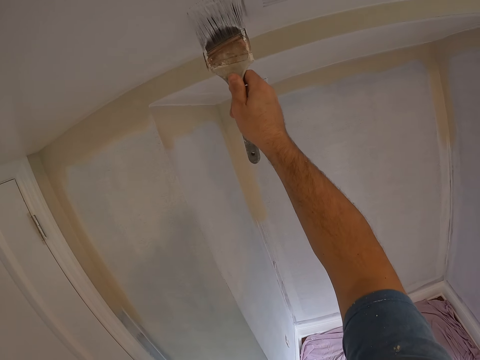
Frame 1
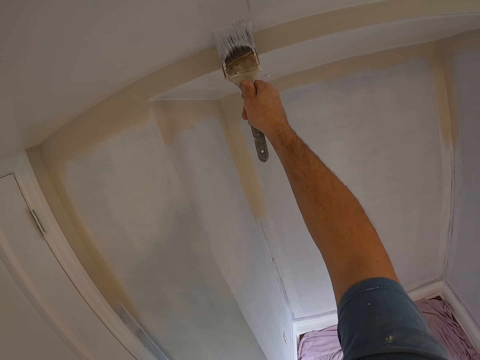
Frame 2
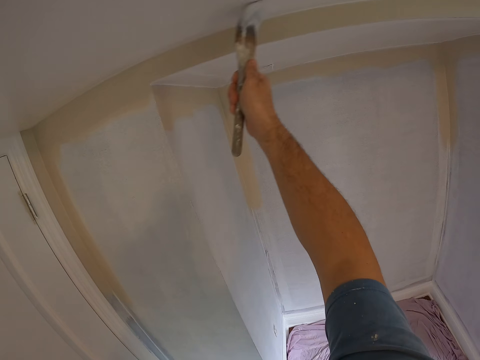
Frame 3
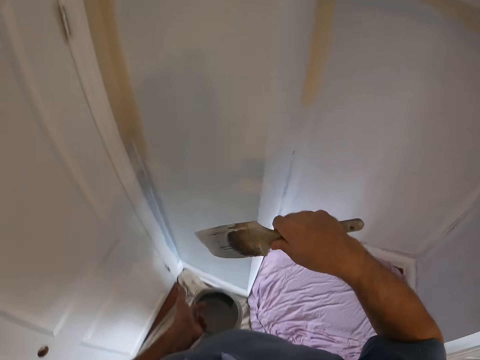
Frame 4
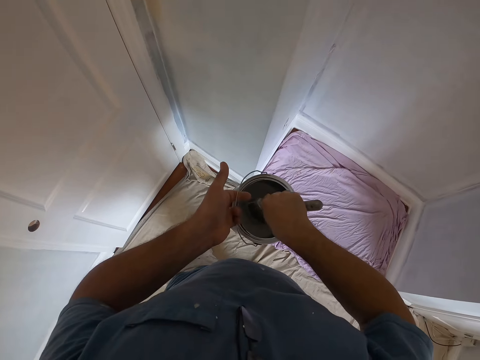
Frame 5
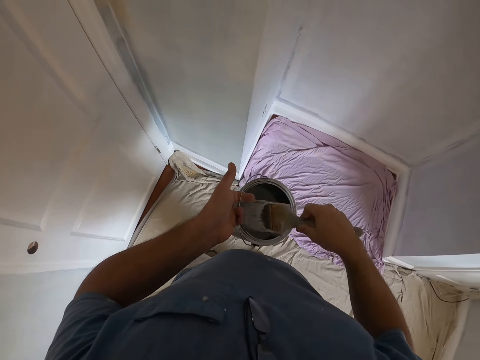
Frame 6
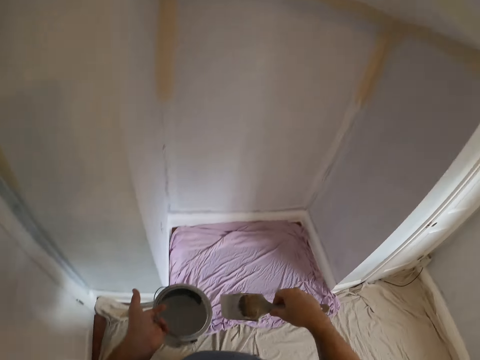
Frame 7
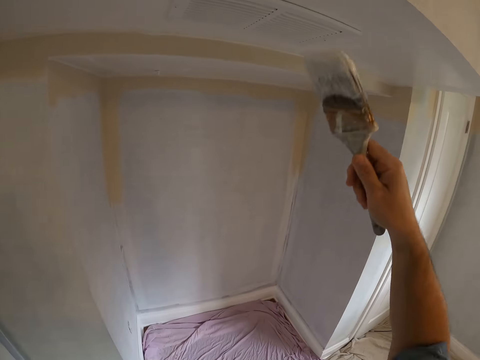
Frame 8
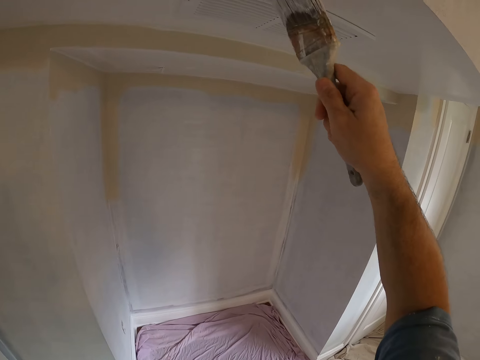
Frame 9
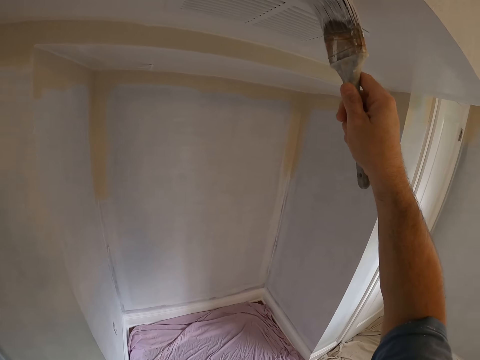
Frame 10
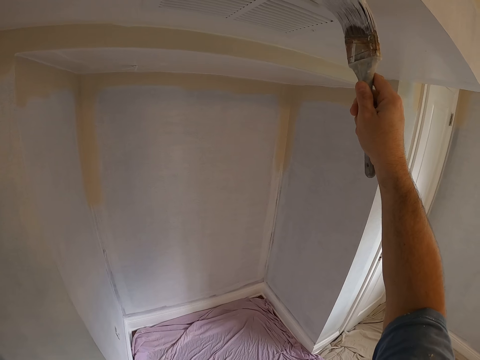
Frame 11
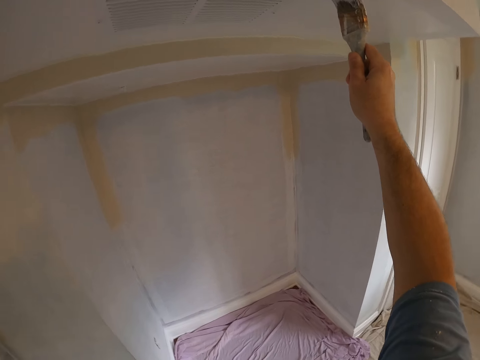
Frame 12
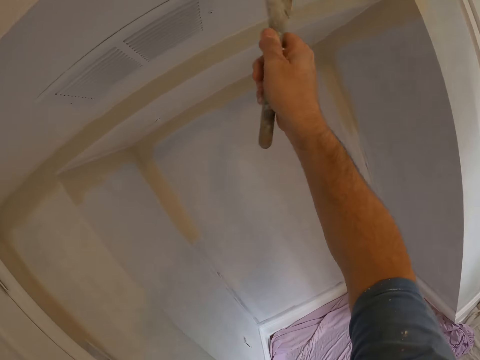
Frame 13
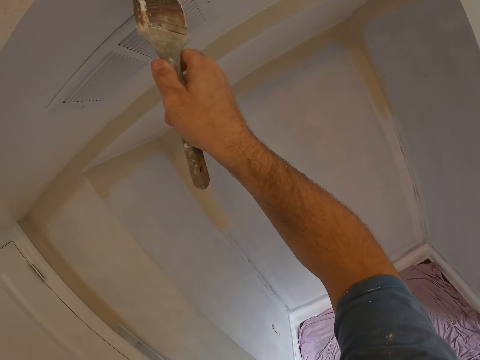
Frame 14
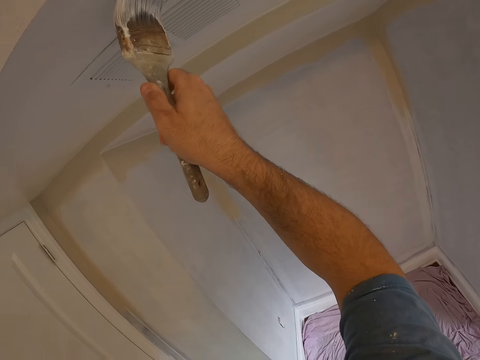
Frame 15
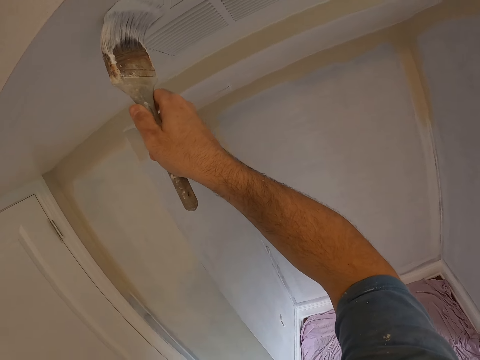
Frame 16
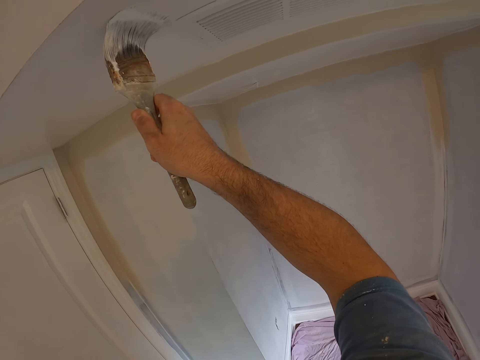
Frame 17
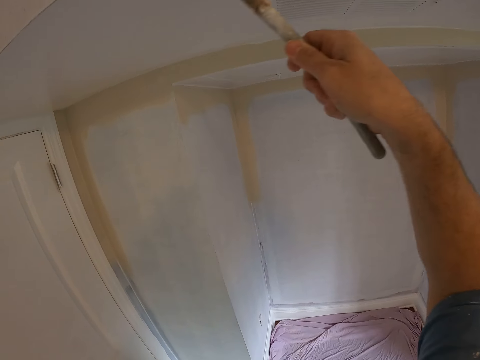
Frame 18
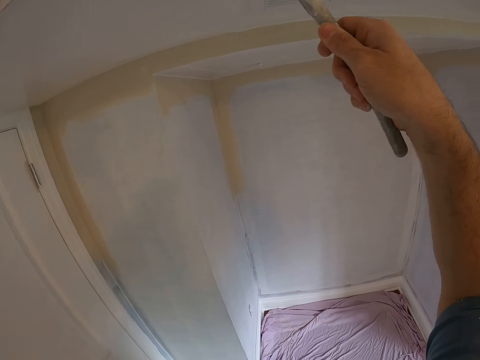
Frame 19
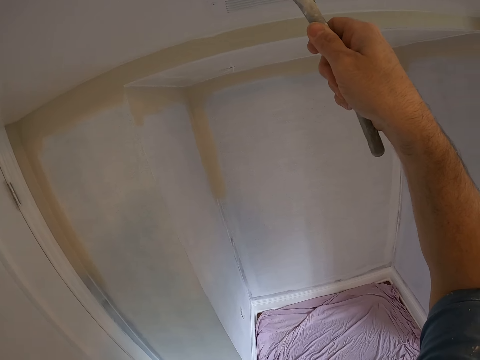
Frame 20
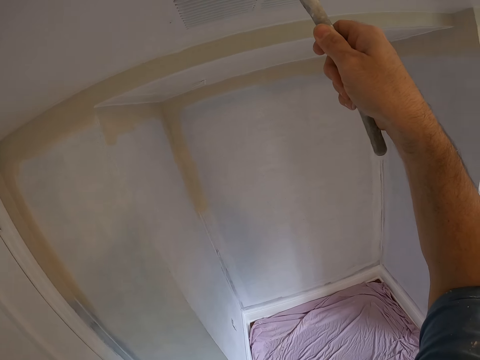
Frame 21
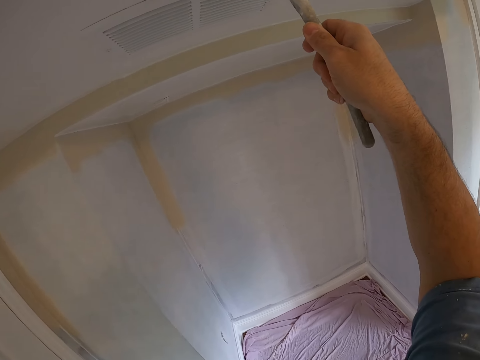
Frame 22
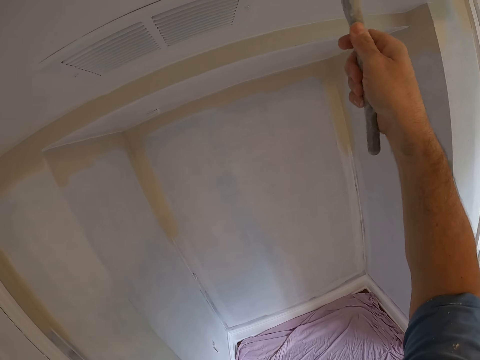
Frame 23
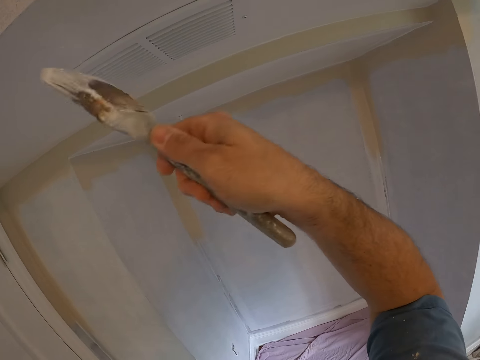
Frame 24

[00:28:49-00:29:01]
The camera wearer dips the paintbrush in the paint can. They paint the ceiling with the paintbrush.

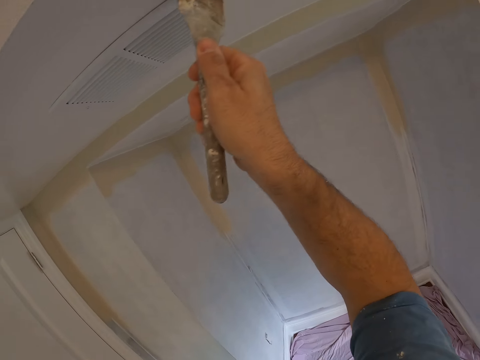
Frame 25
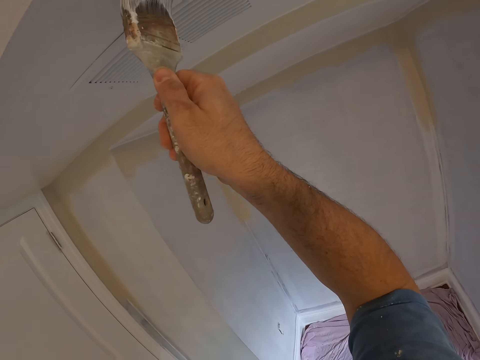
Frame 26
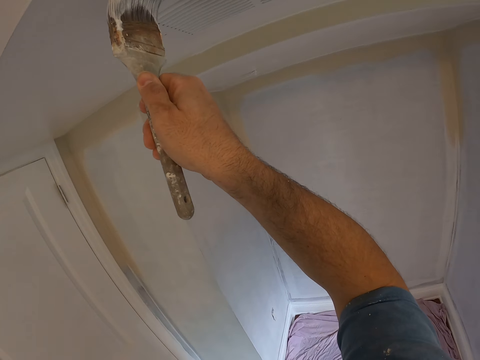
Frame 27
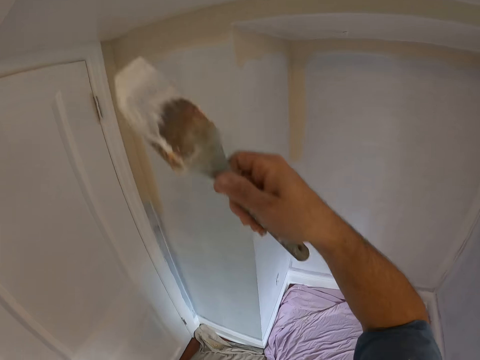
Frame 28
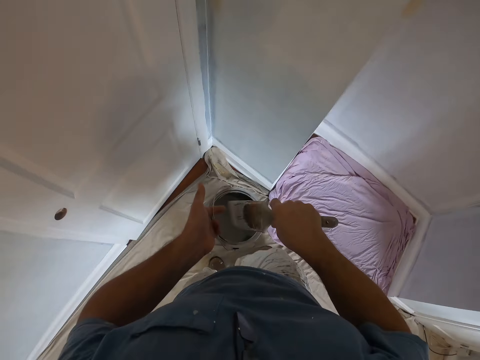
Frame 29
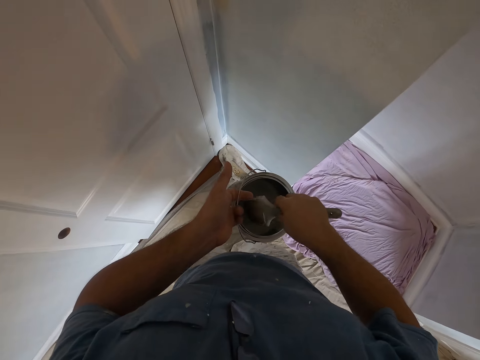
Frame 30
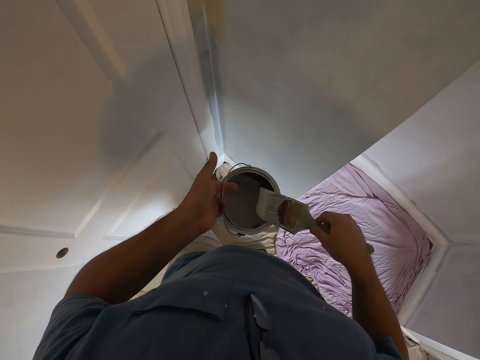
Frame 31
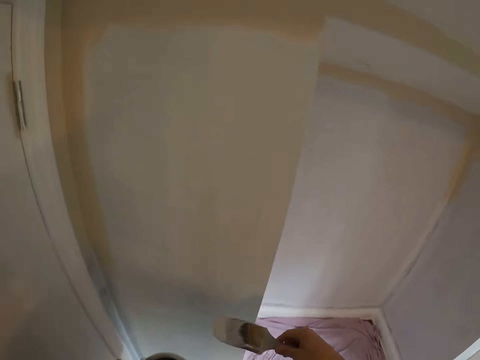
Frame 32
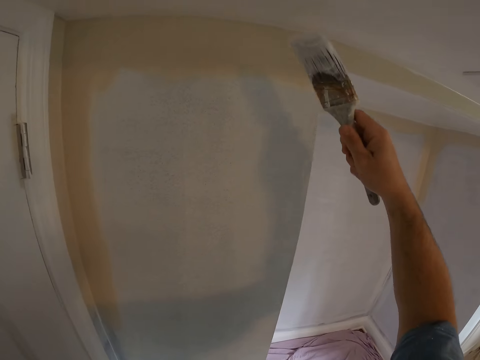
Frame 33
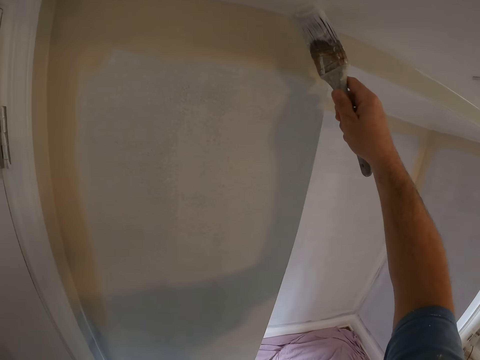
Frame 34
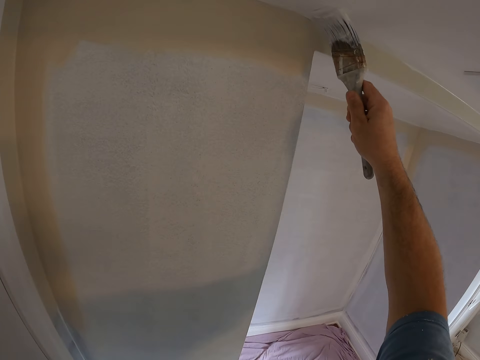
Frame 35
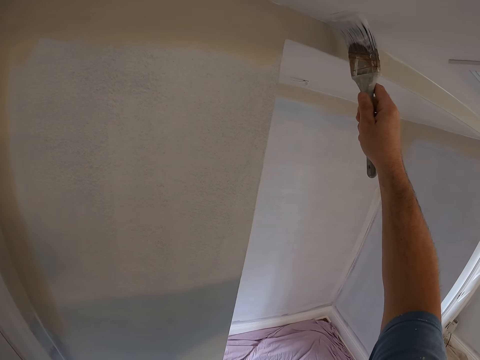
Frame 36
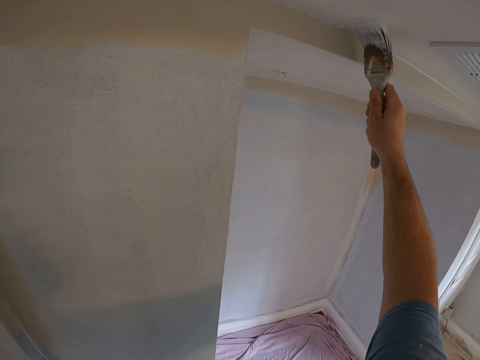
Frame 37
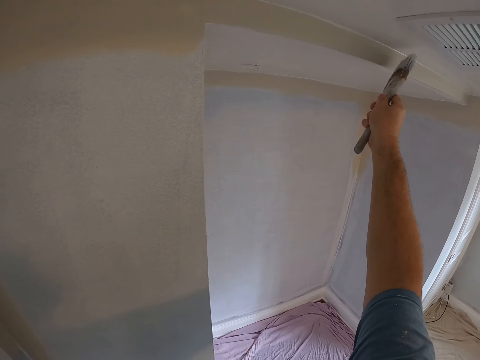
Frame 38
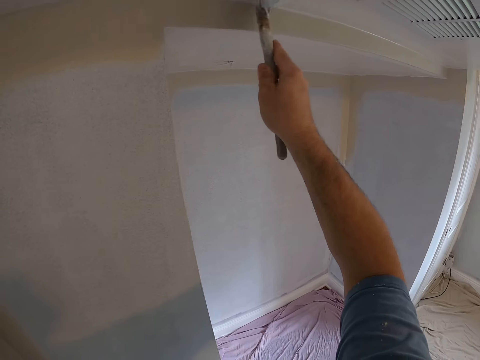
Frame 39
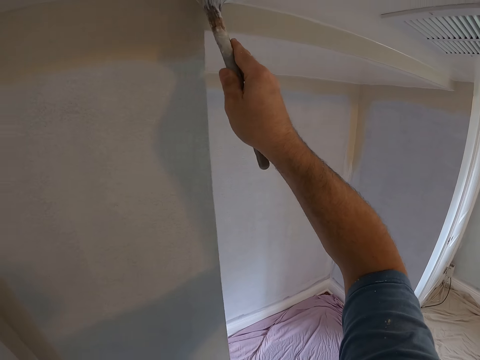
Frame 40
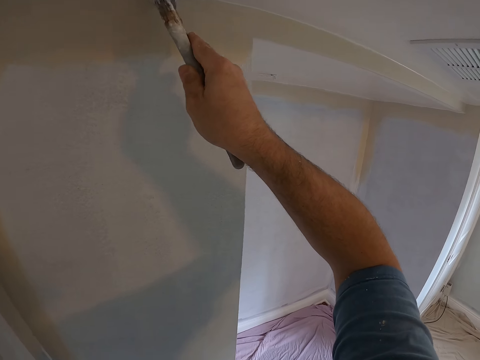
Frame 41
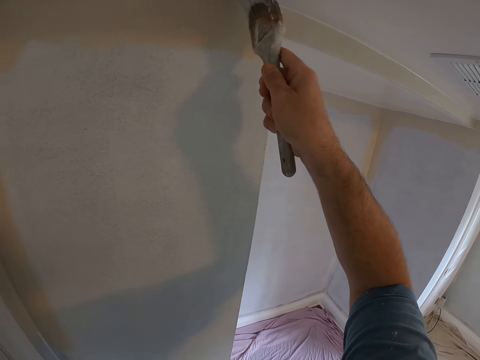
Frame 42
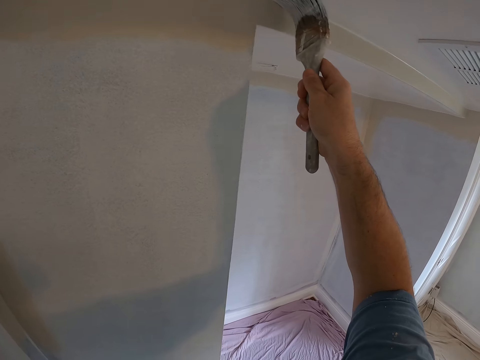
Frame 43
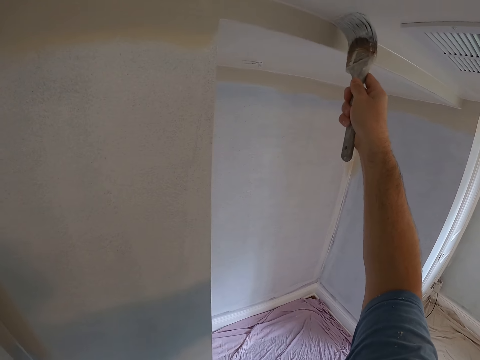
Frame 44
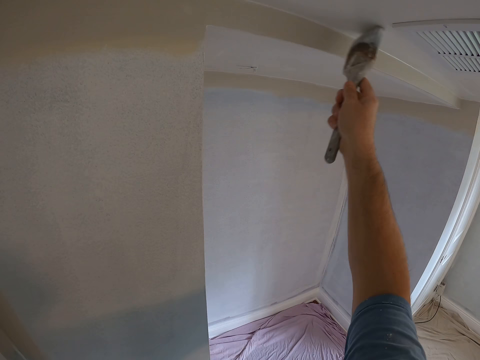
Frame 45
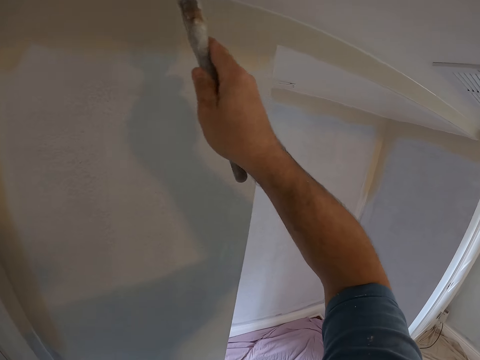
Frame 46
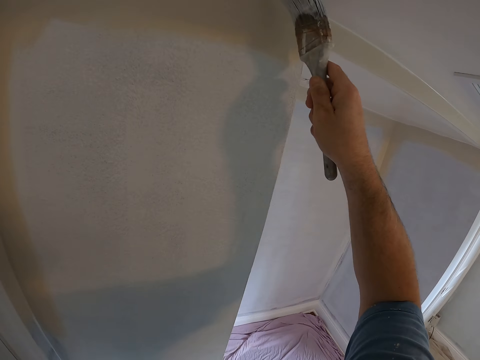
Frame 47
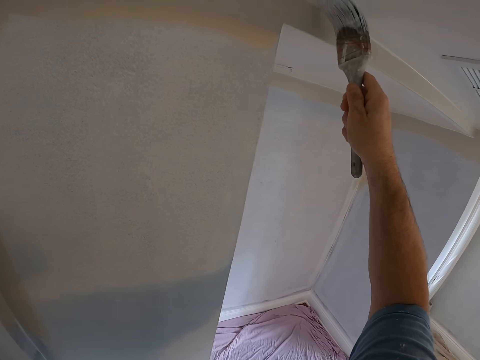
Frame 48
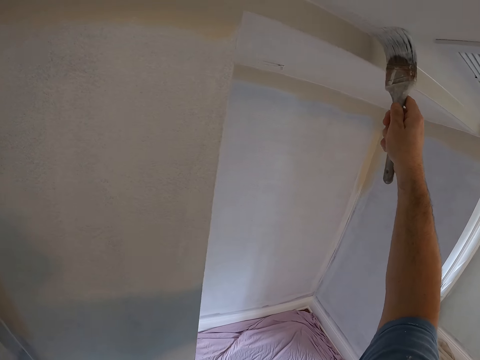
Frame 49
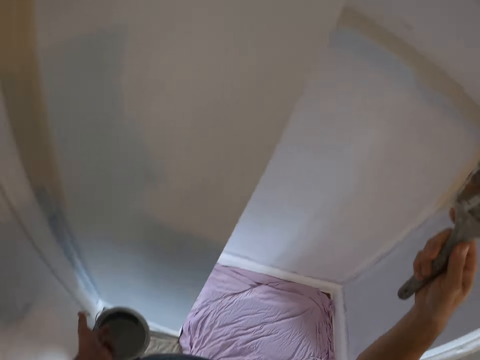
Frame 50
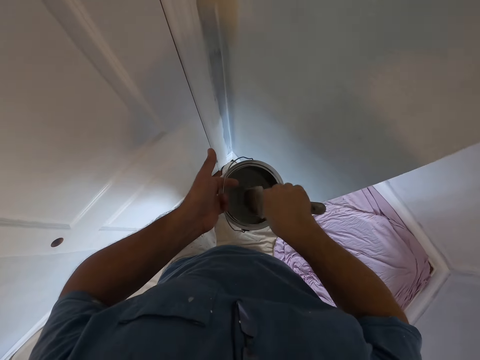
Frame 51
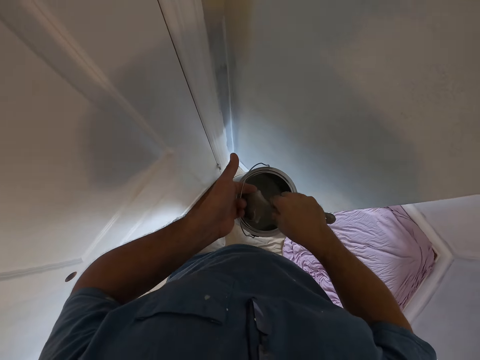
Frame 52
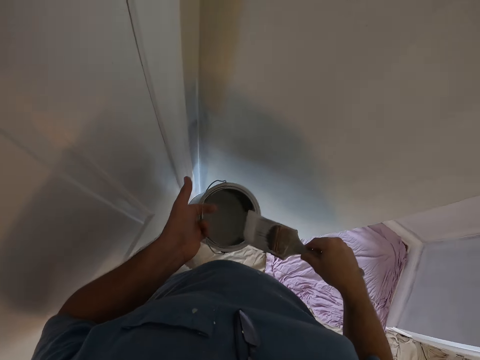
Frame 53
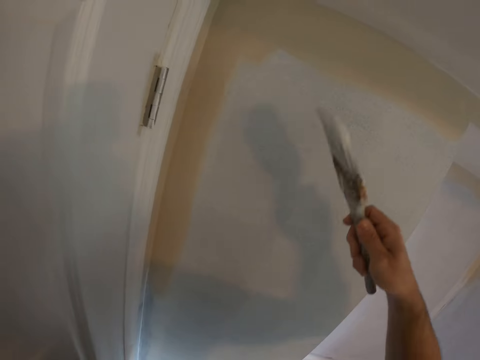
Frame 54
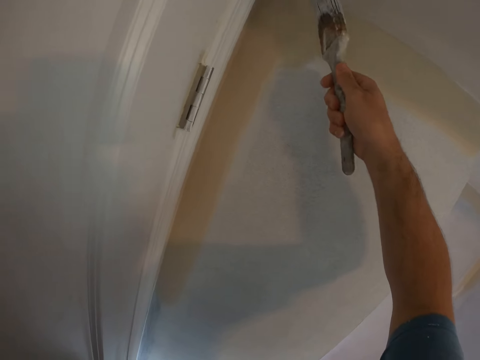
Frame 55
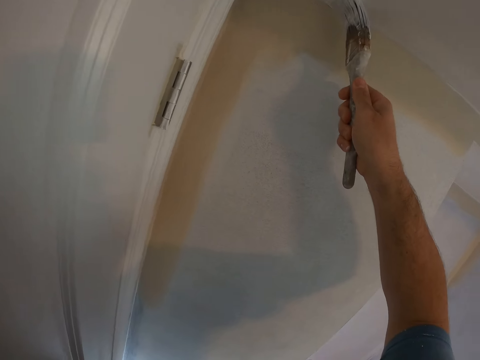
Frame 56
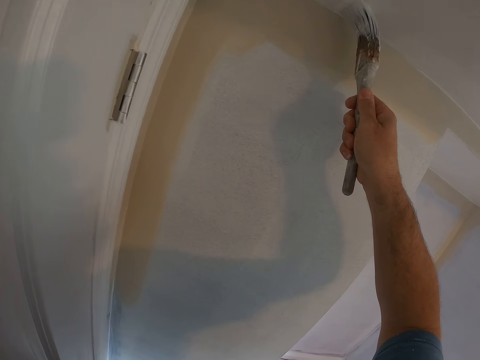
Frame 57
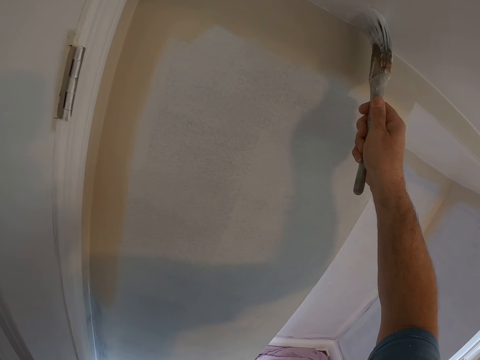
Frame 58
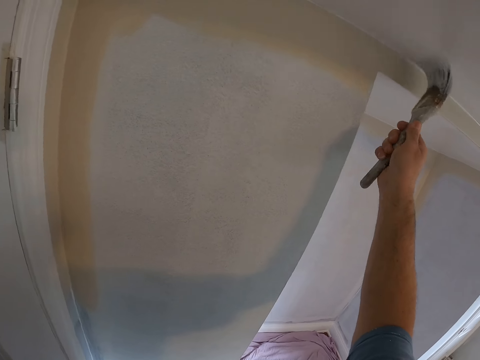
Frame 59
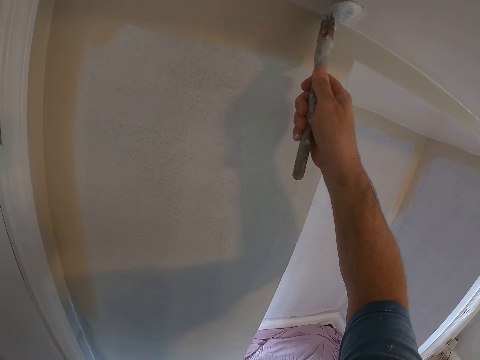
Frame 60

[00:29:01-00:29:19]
The camera wearer dips the paintbrush in the paint can, wipes the paintbrush on the paint can and paints the ceiling with the paintbrush. They dip the paintbrush in the paint can, wipe the paintbrush on the paint can and paint the ceiling with the paintbrush.
